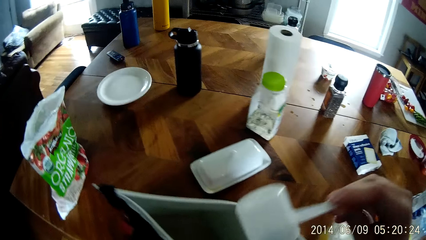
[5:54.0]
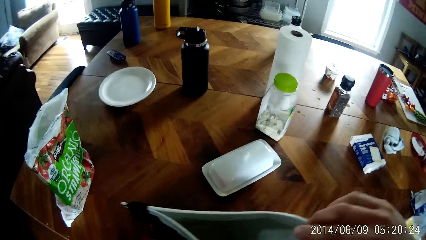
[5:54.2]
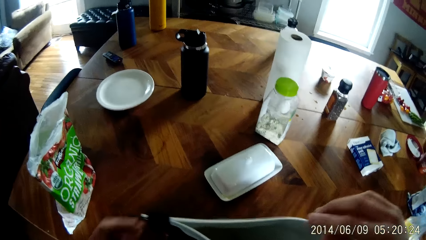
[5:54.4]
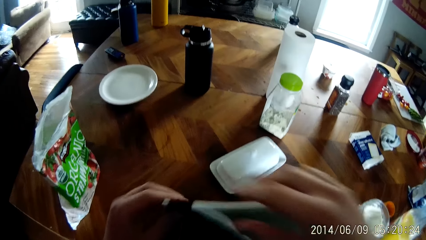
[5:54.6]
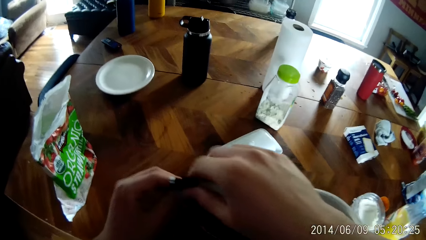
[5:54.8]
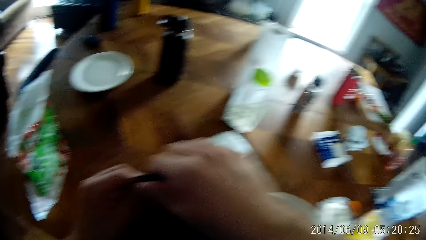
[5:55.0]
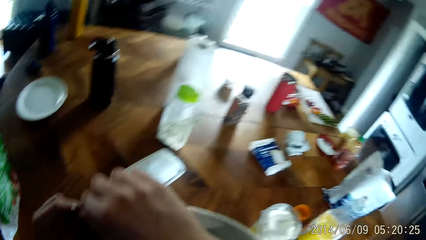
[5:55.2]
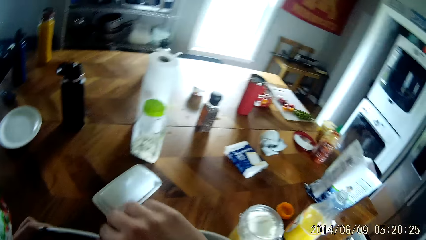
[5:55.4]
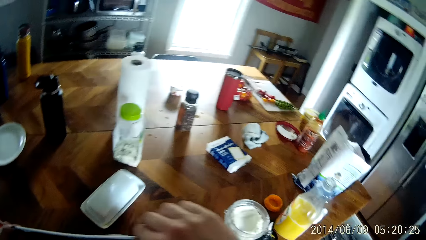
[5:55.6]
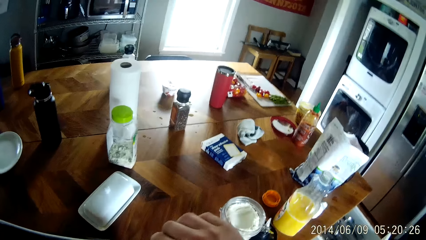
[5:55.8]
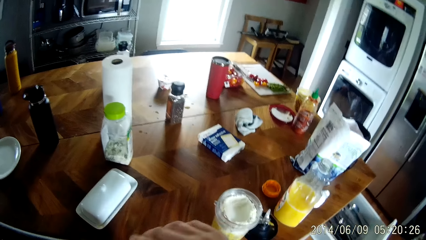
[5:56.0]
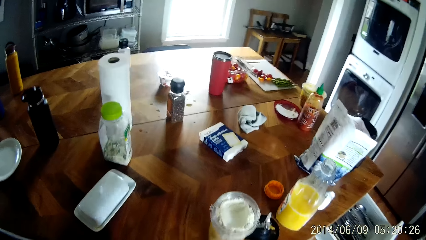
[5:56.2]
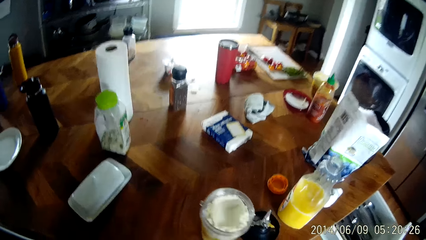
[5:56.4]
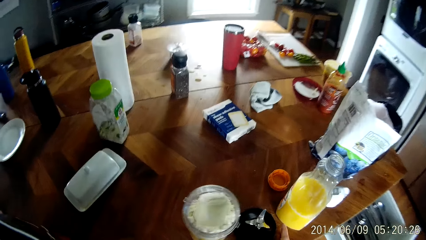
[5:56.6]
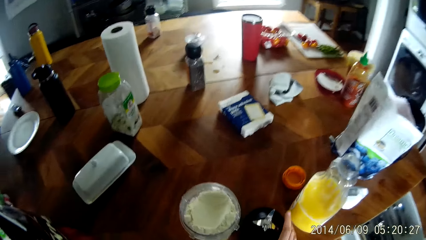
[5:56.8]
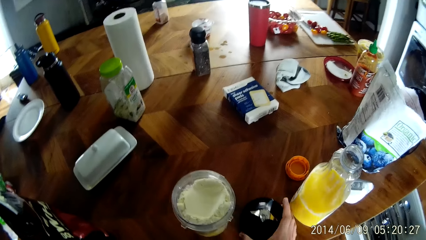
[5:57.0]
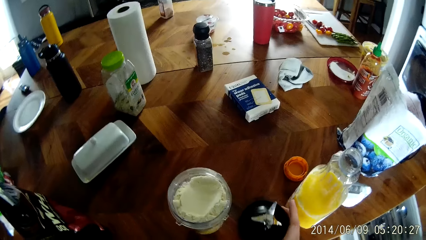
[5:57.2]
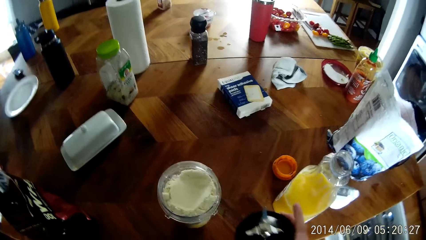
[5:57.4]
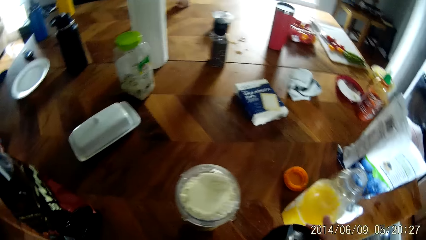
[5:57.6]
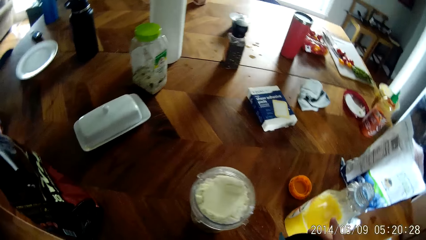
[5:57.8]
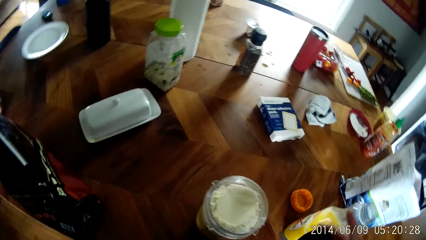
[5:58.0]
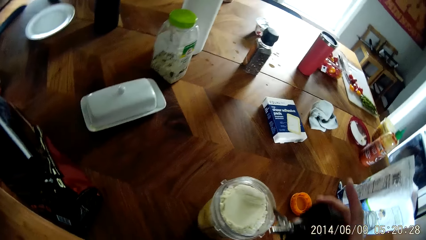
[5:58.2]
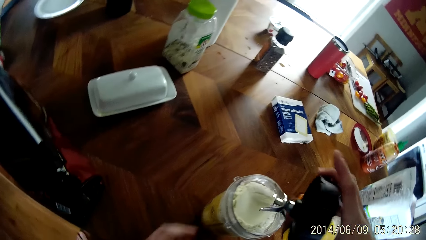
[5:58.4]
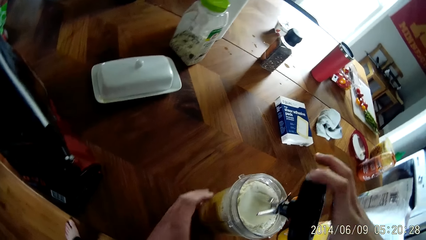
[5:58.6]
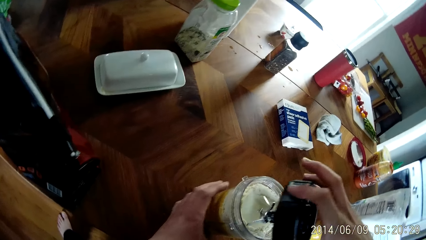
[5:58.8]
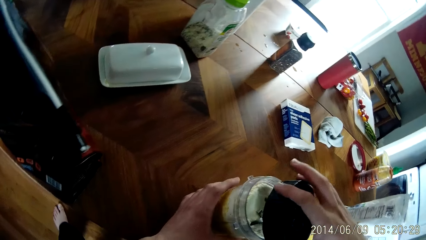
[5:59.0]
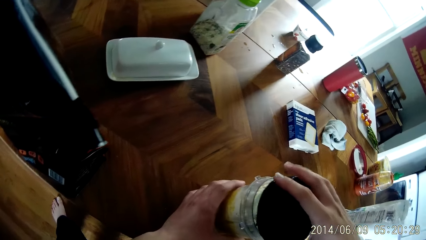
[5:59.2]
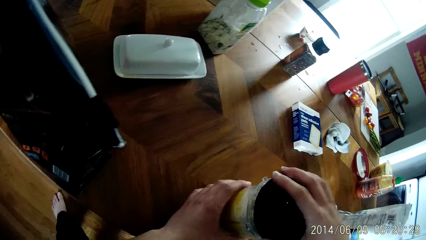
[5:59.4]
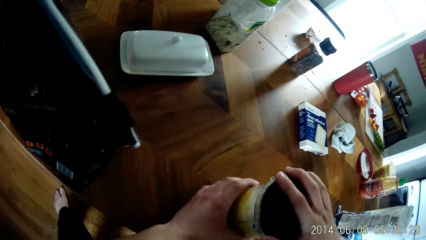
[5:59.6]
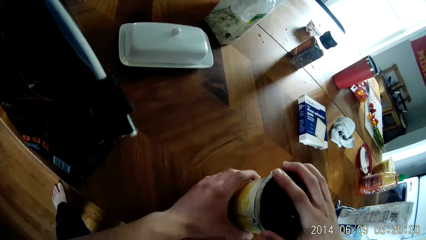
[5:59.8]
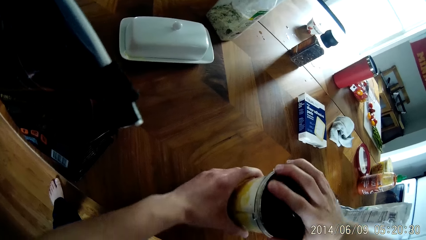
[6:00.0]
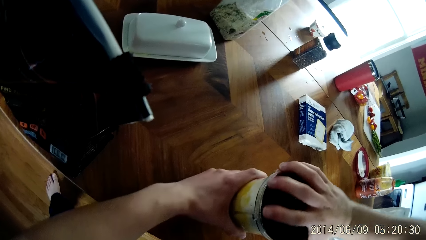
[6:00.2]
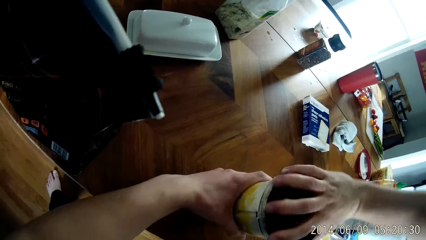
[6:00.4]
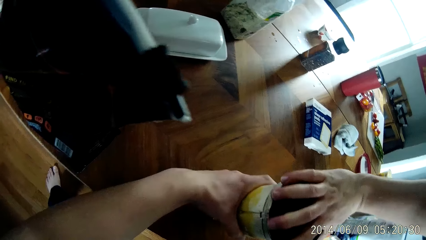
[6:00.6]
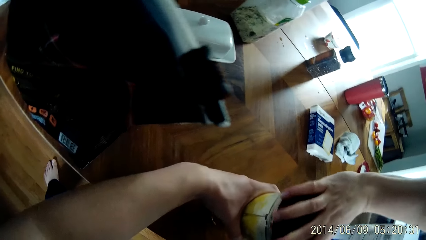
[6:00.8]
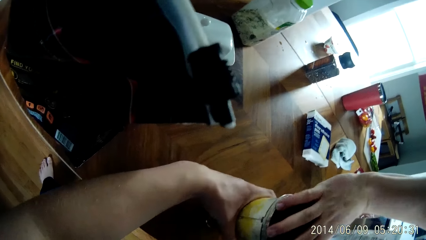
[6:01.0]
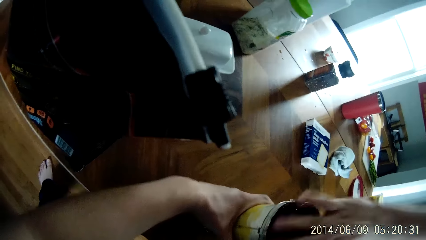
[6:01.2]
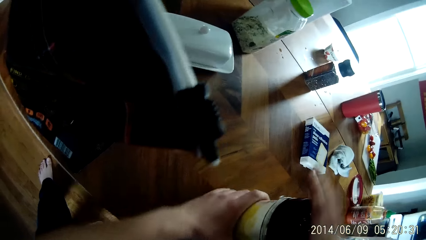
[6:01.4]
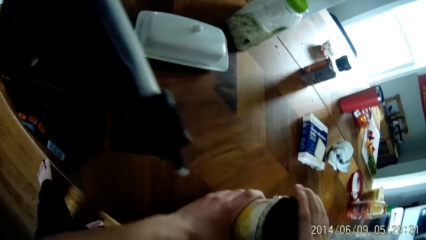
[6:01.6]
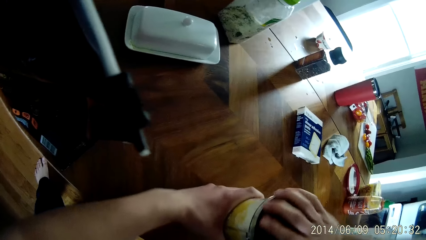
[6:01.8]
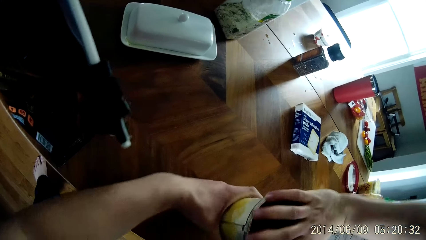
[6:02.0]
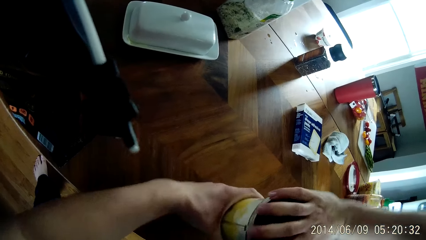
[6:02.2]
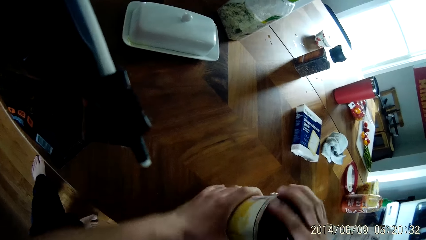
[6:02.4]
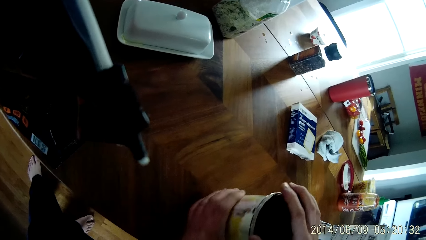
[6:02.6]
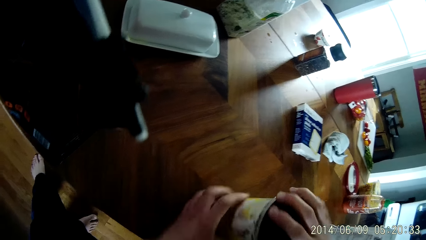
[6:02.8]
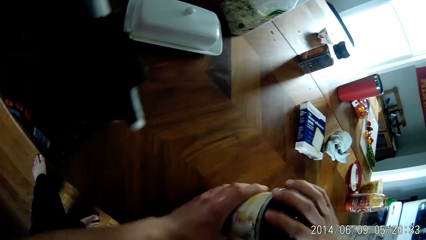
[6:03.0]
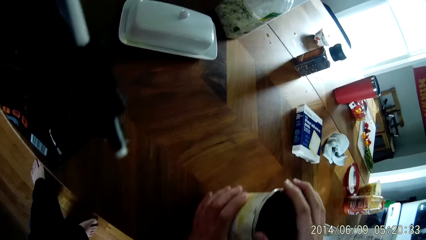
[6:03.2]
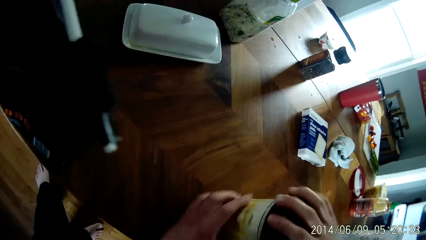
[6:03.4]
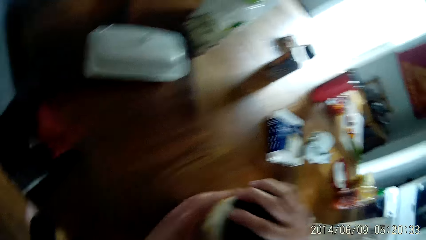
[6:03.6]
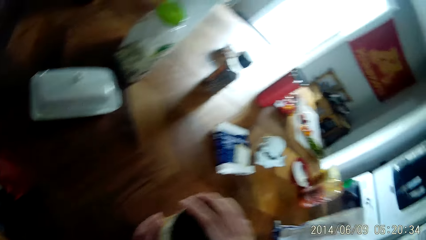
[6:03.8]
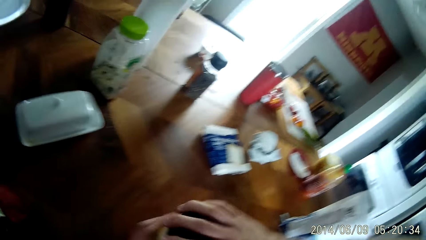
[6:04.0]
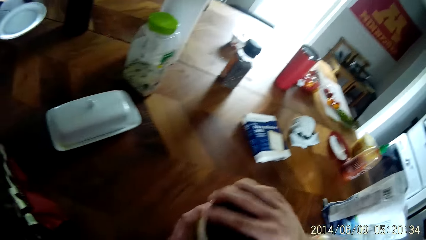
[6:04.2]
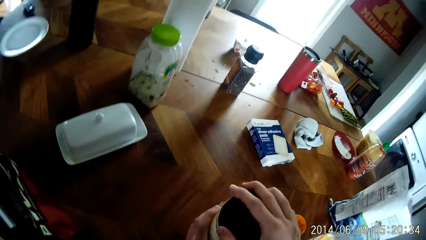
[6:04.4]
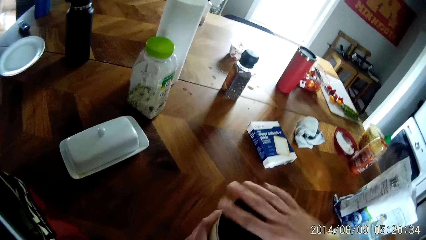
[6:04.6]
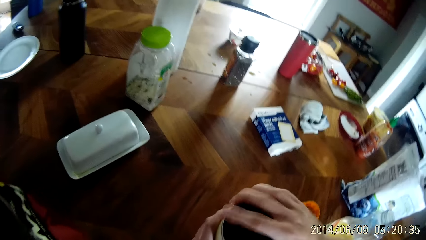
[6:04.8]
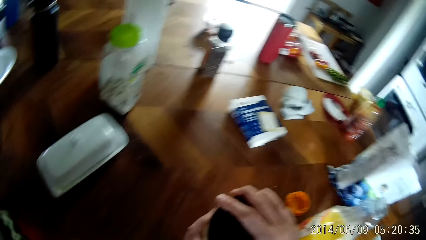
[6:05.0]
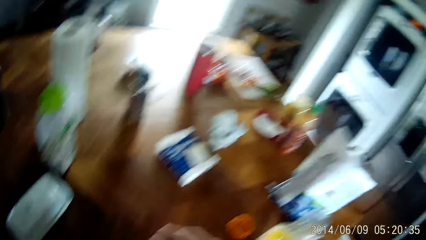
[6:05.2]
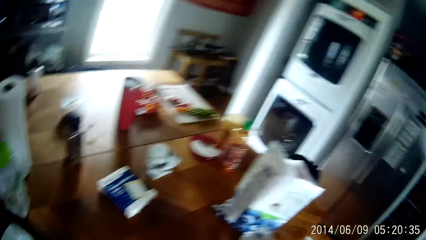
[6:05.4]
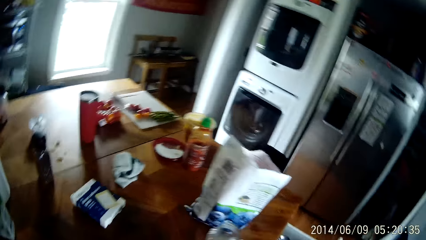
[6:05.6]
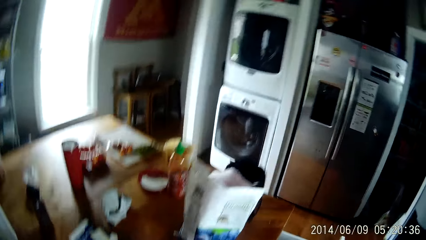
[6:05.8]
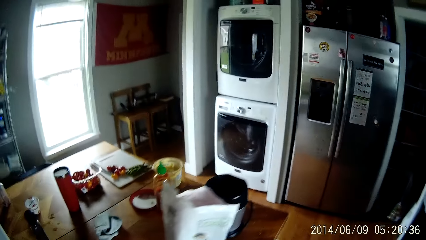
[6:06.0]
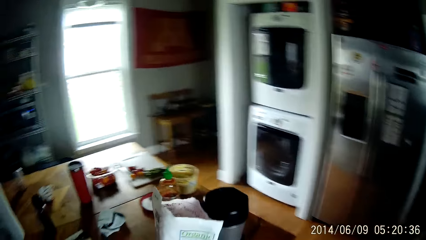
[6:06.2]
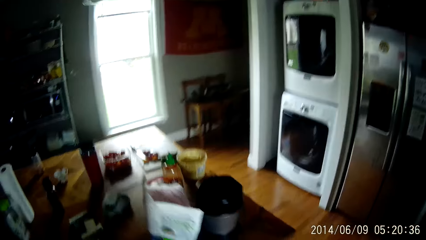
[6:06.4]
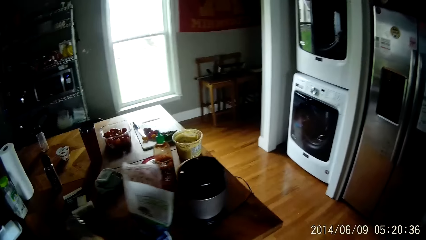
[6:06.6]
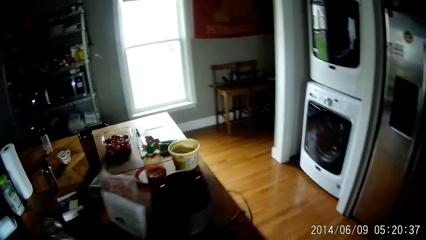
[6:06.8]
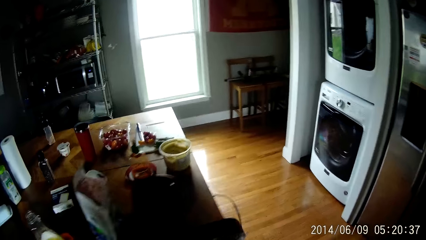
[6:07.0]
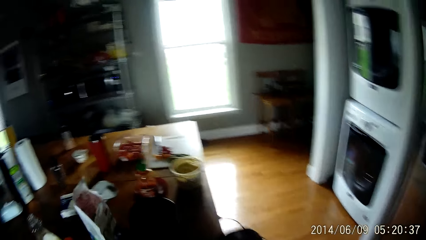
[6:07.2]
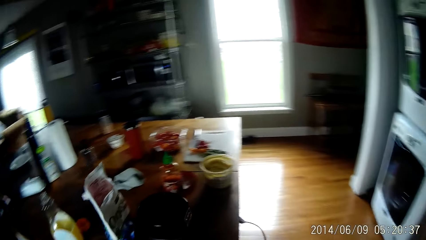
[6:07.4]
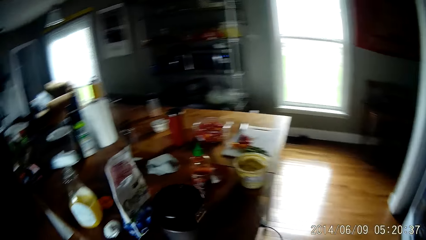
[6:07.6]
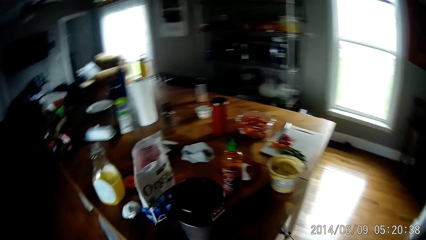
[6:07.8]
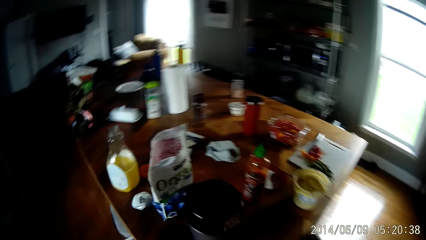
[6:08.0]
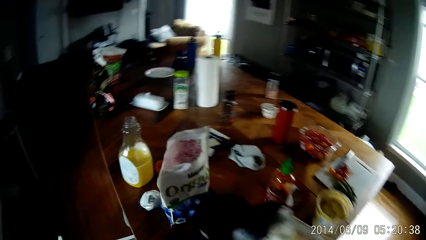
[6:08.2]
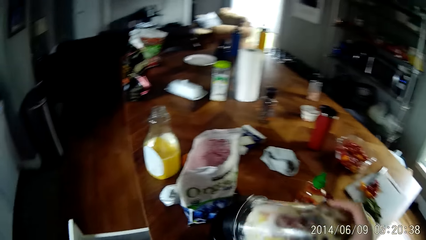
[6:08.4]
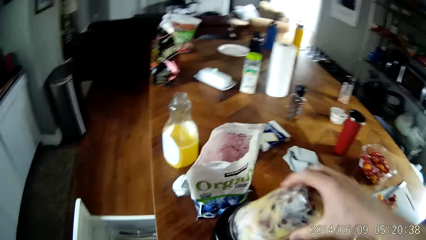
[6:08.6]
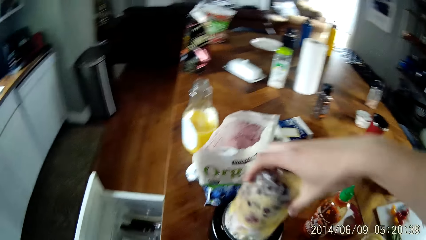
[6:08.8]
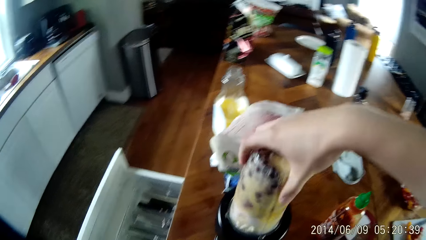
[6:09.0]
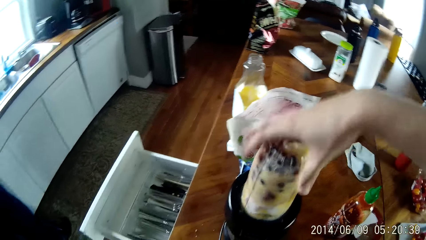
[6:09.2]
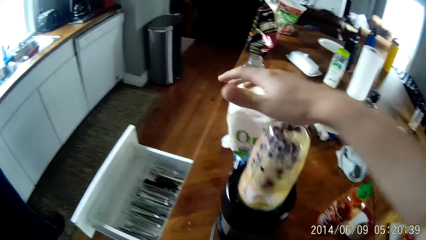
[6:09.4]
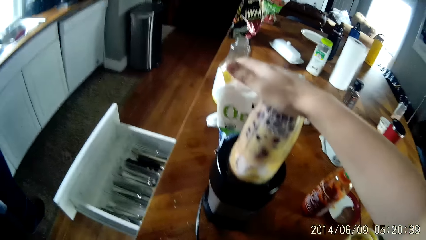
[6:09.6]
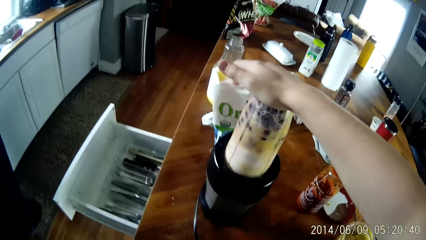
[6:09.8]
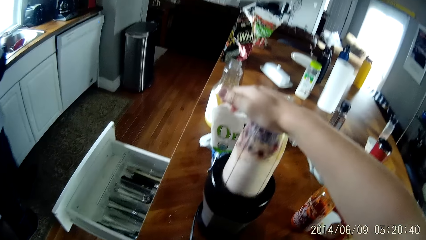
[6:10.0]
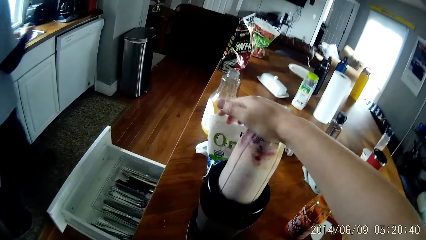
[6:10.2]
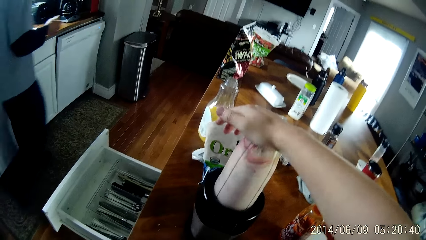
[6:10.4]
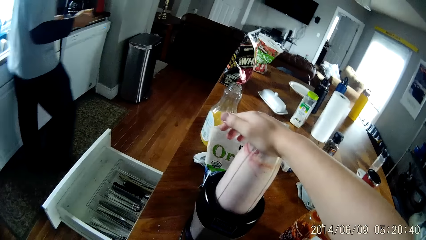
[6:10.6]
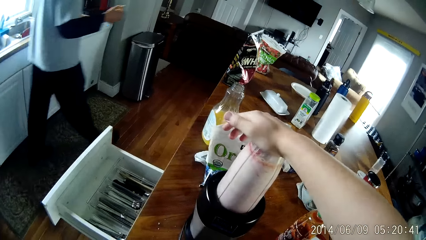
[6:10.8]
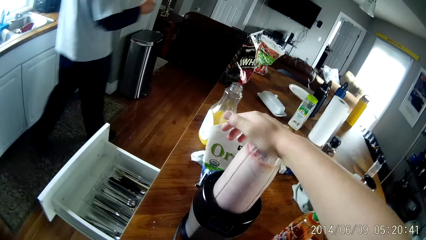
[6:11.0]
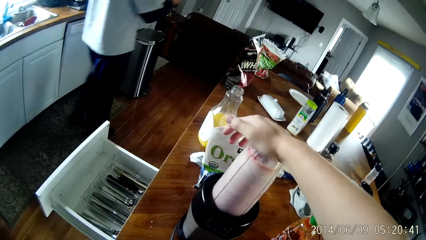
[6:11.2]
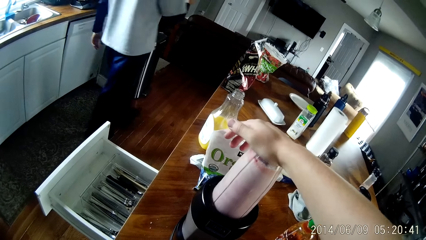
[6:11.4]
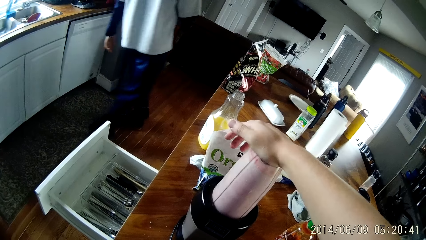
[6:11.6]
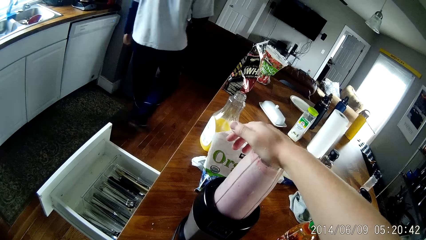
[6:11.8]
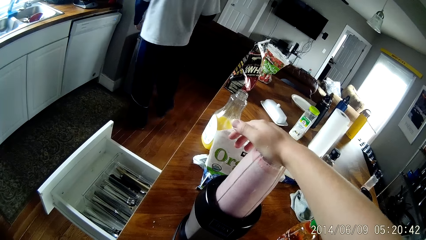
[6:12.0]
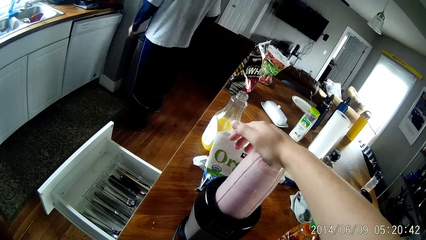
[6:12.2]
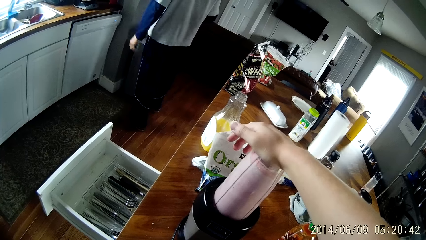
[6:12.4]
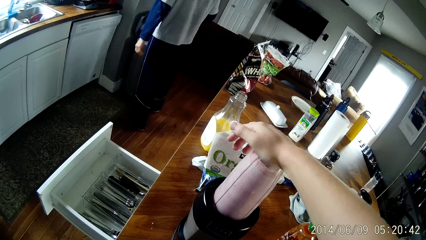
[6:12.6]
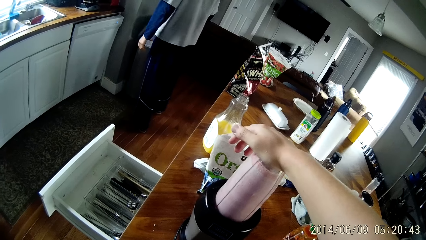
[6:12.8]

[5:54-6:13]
The camera wearer drops the plastic scoop inside the bag of whey with his right hand. He closes the bag of whey with his right hand. He picks up the cover-blade compartment of the cup with his right hand. He tightens the cover-blade compartment to the base of the cup with his right hand. He picks up the blending jar from the table top. He inserts the cup into the blender processor with his right hand. He turns on a sink tap with his right hand. He places his right hand on top of the cup. He blends the content of the cup.
